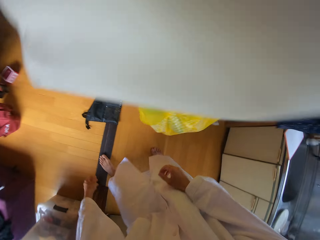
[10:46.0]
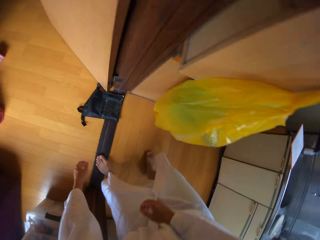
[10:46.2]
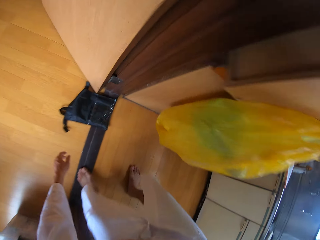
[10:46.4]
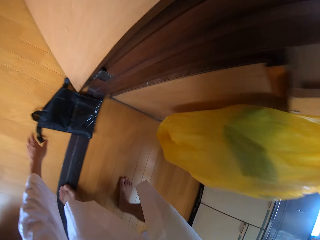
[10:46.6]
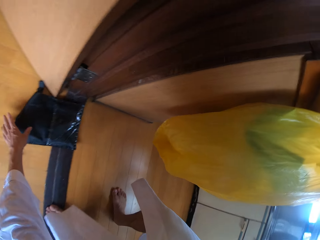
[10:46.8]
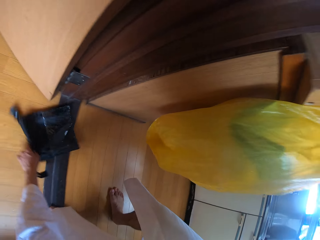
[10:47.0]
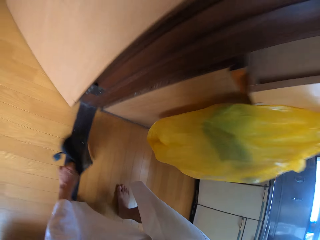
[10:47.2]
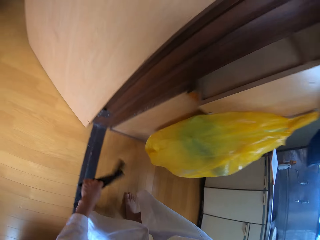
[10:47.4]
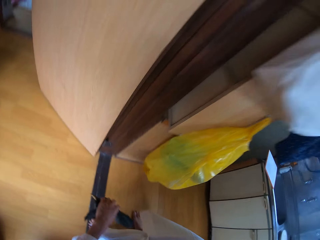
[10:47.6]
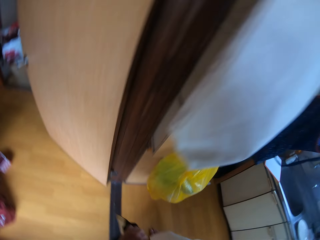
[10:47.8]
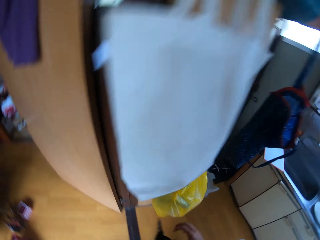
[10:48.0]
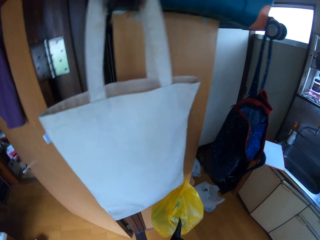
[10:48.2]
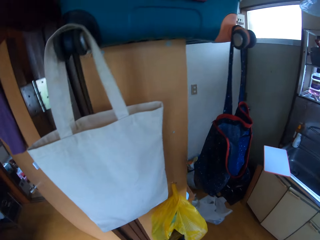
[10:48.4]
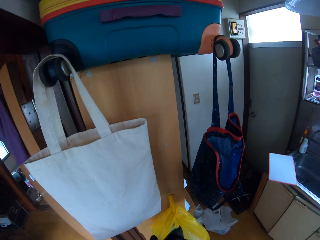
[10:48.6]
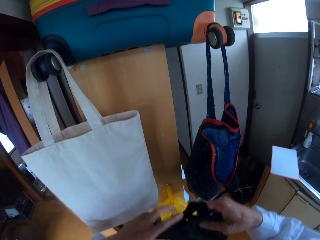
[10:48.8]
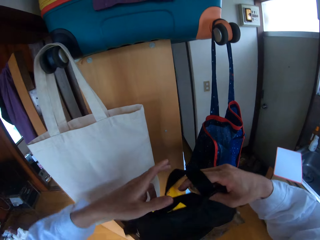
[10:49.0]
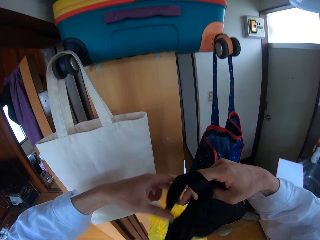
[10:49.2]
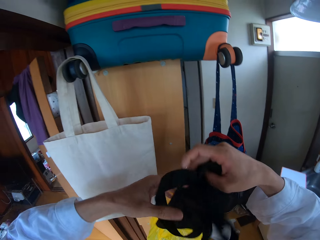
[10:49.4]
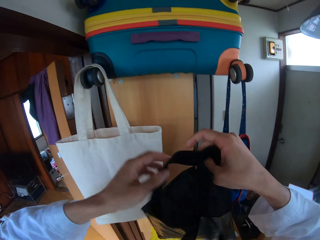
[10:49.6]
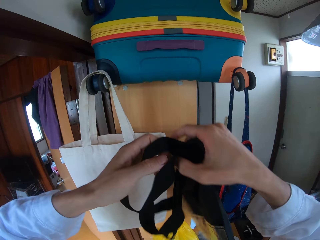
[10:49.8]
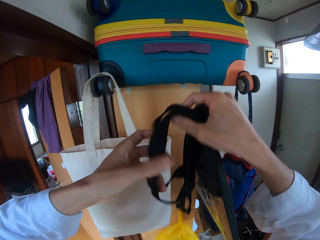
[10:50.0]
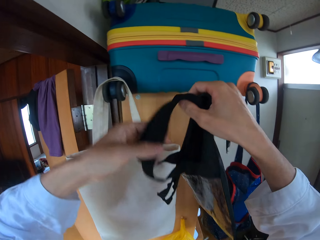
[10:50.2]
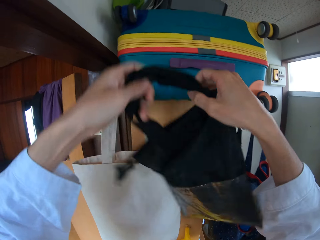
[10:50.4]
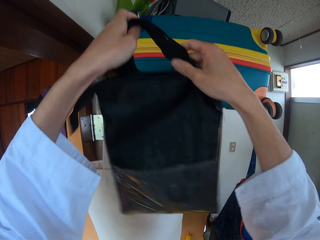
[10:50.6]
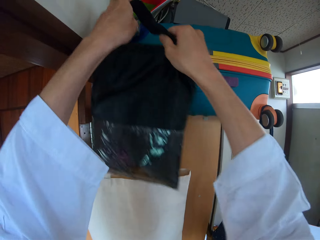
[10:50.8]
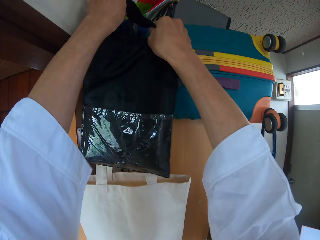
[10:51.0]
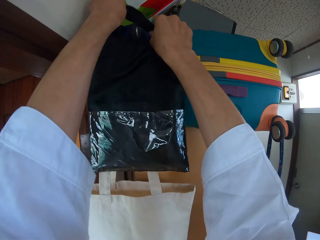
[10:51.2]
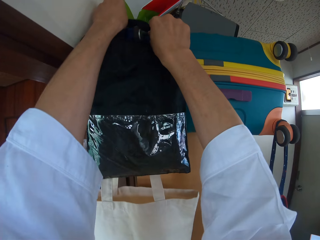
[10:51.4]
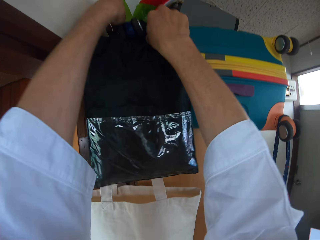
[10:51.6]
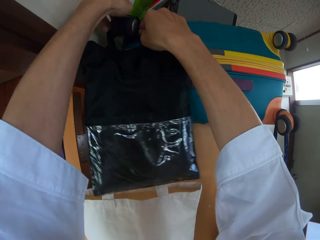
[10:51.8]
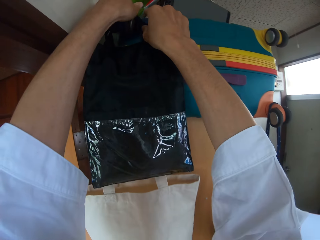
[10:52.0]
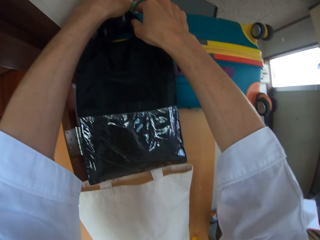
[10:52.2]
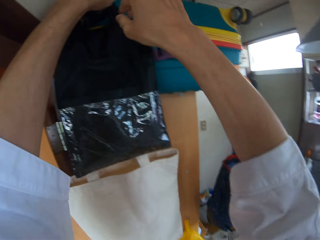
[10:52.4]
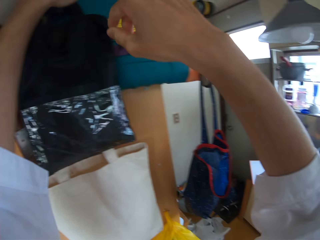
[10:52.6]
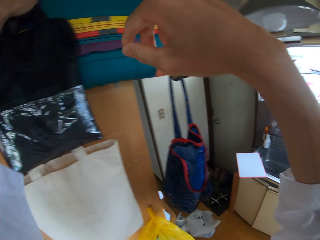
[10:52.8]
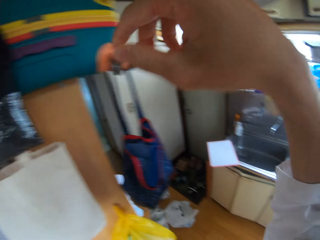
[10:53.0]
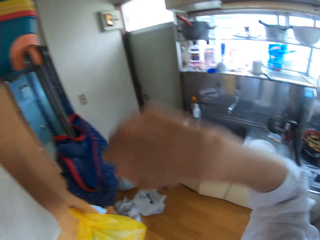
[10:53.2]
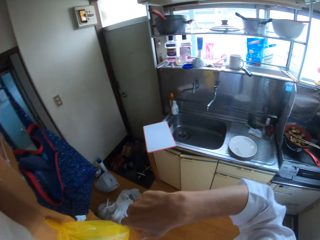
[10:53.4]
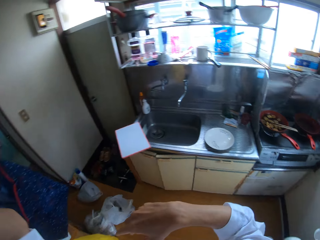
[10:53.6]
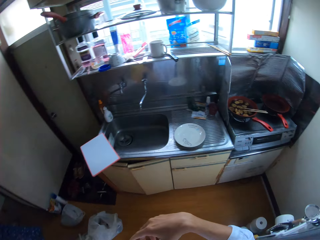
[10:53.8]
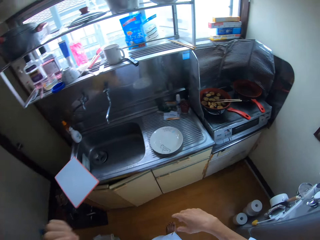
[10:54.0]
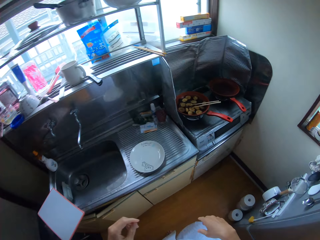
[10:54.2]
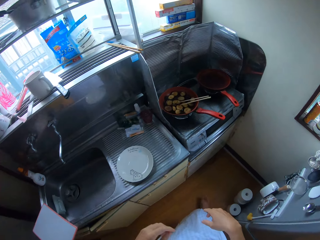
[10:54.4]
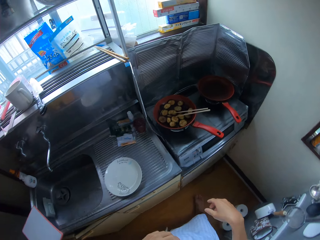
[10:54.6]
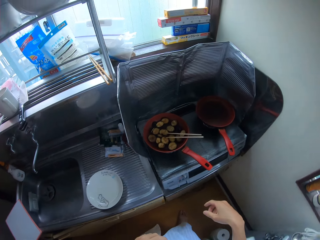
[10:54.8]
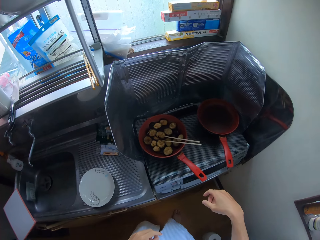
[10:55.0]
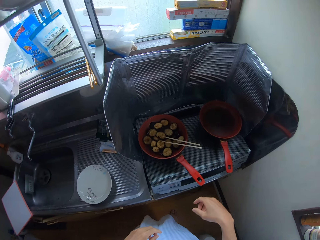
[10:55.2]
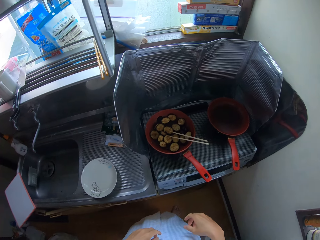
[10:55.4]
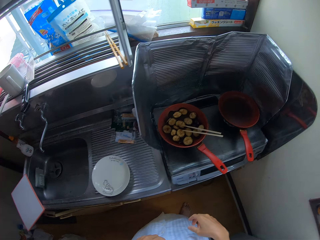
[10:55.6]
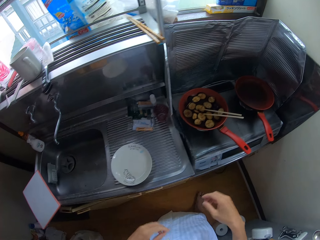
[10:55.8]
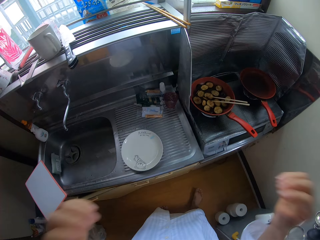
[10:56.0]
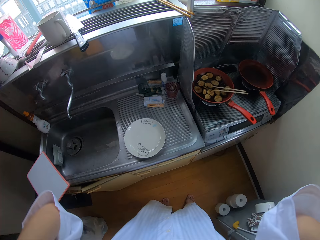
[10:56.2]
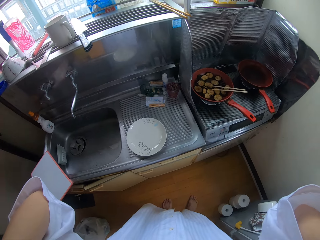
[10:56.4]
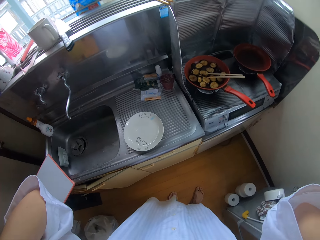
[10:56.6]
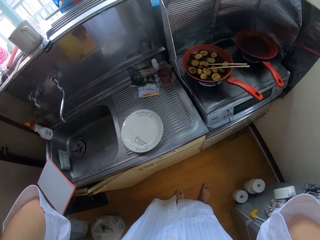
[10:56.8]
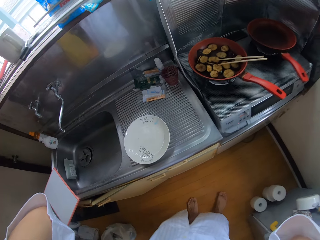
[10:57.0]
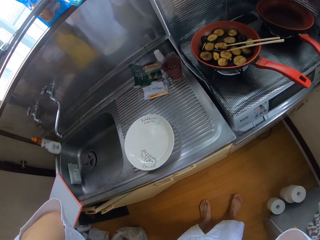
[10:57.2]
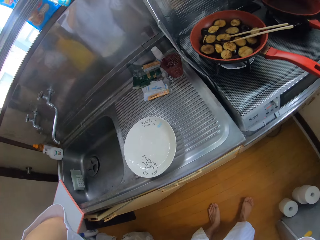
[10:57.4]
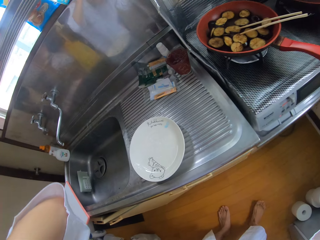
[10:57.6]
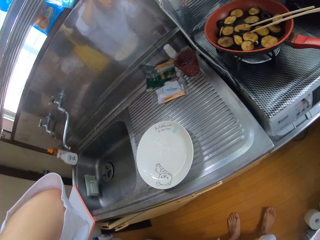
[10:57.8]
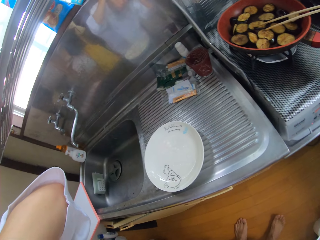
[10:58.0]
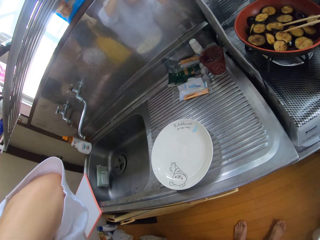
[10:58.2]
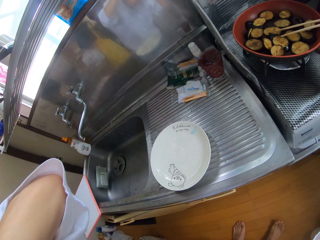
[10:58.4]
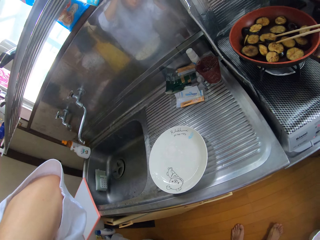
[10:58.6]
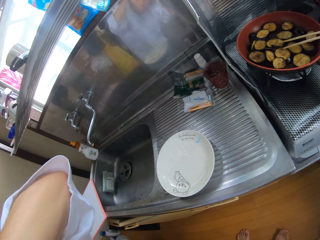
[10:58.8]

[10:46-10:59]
The camera wearer bends. He picks up a shopping bag from the floor with his left hand. He stands. He hangs the bag on the wheel of a cooler. He moves to the cooking area and moves back. He raises his hands. He looks around the sink area.

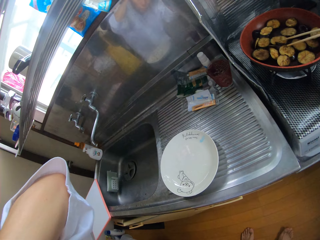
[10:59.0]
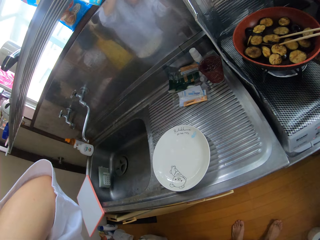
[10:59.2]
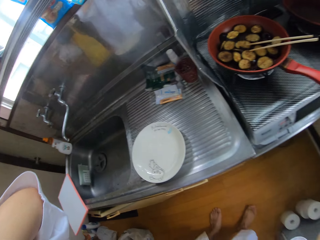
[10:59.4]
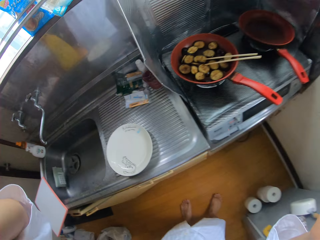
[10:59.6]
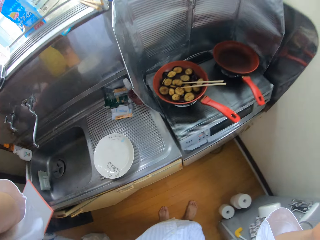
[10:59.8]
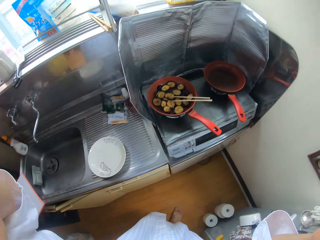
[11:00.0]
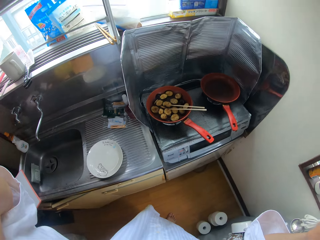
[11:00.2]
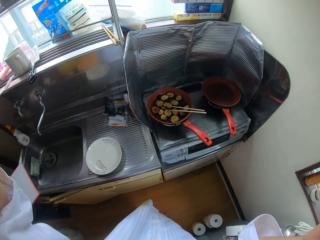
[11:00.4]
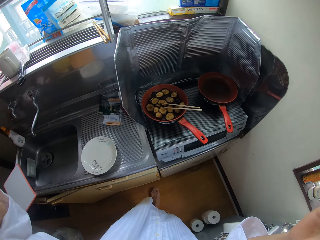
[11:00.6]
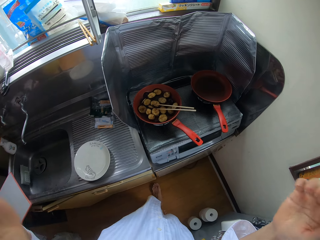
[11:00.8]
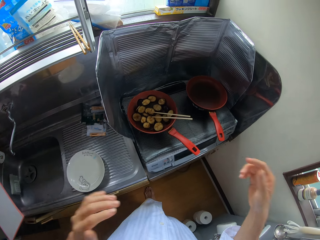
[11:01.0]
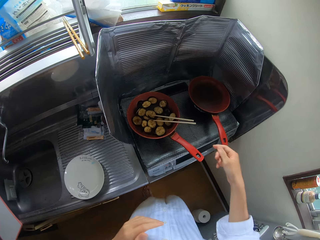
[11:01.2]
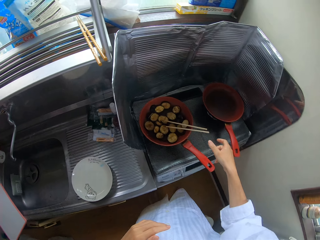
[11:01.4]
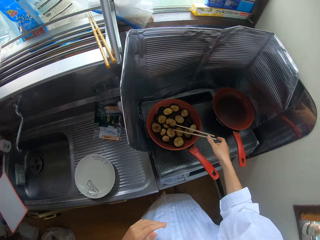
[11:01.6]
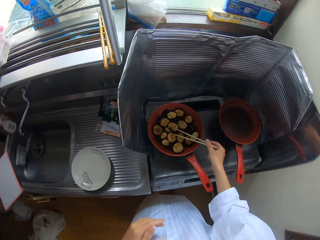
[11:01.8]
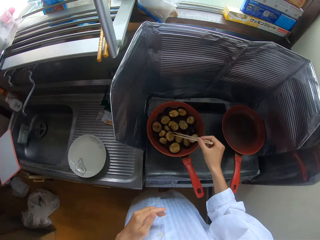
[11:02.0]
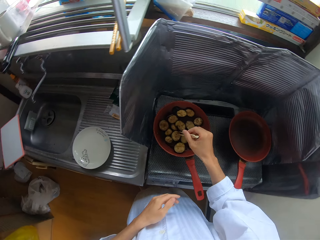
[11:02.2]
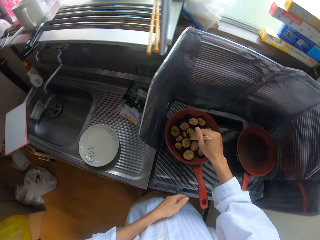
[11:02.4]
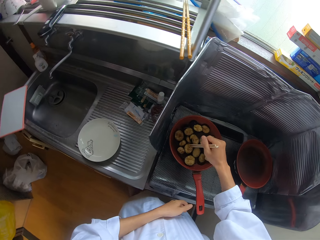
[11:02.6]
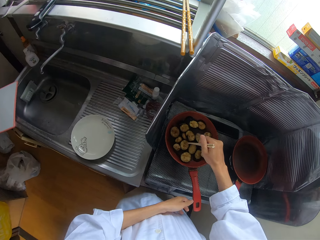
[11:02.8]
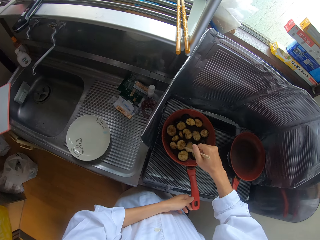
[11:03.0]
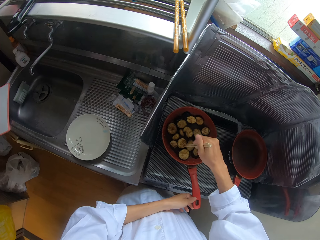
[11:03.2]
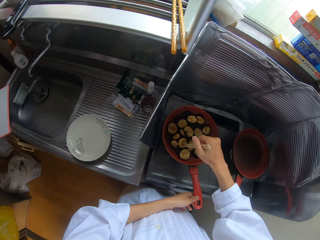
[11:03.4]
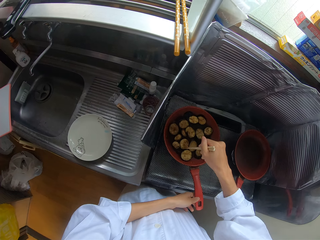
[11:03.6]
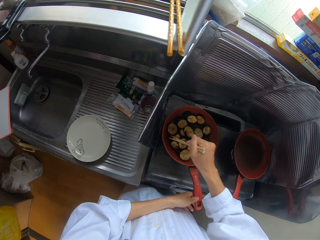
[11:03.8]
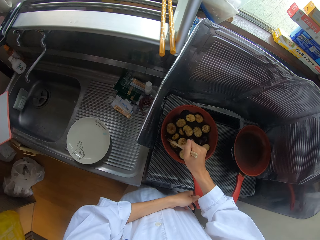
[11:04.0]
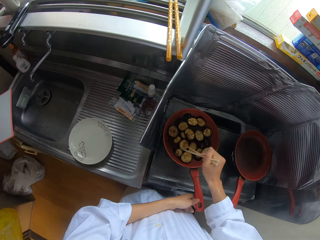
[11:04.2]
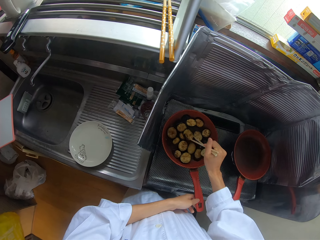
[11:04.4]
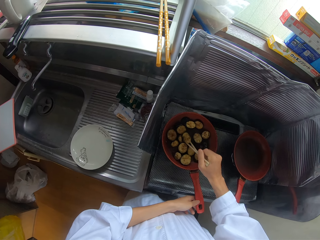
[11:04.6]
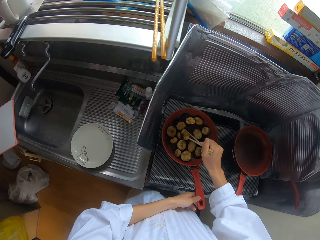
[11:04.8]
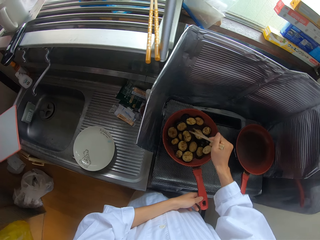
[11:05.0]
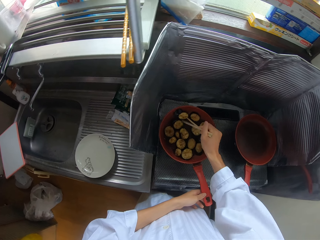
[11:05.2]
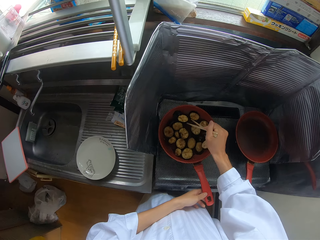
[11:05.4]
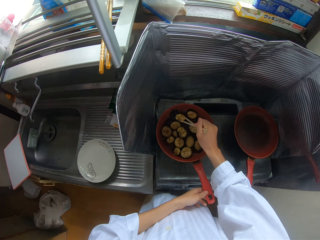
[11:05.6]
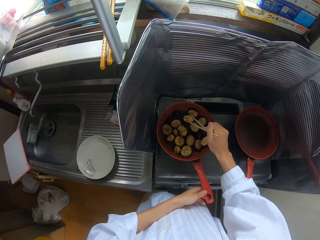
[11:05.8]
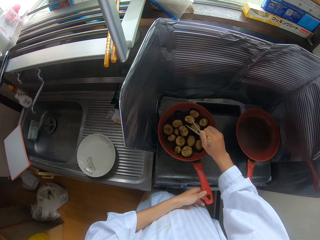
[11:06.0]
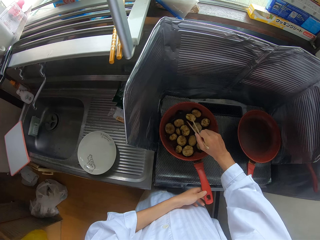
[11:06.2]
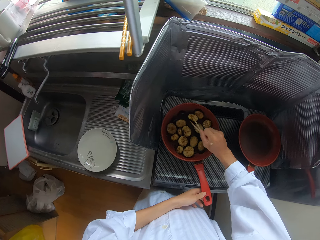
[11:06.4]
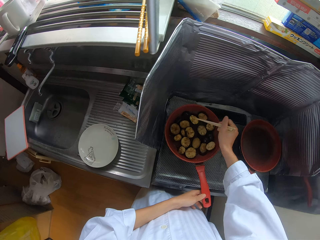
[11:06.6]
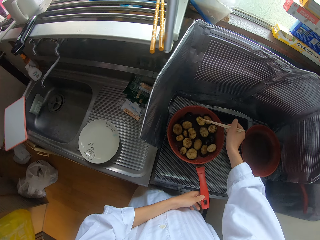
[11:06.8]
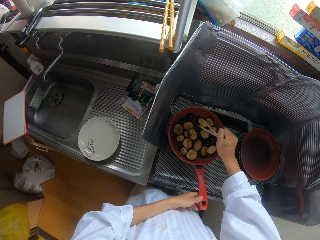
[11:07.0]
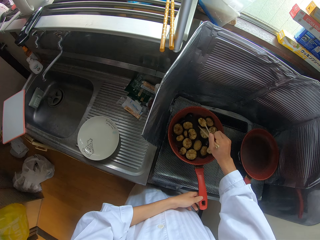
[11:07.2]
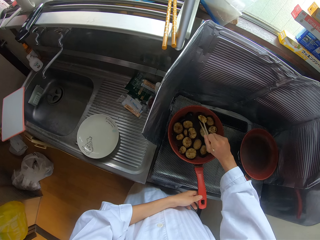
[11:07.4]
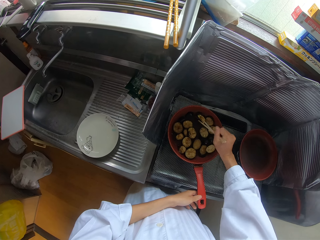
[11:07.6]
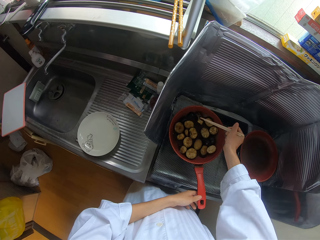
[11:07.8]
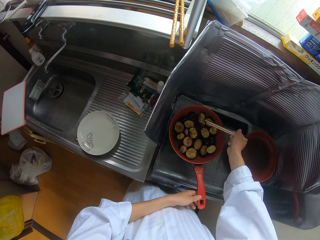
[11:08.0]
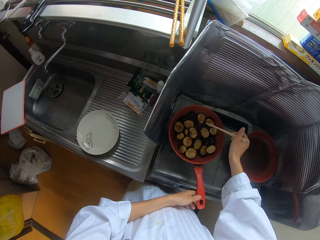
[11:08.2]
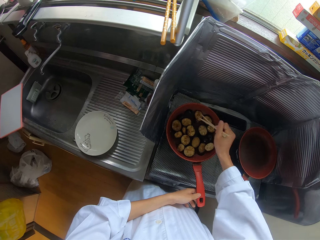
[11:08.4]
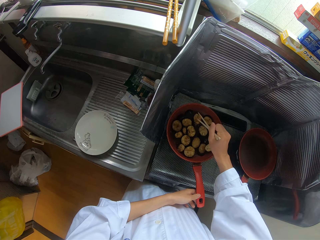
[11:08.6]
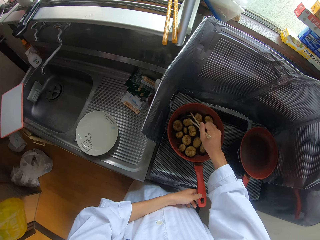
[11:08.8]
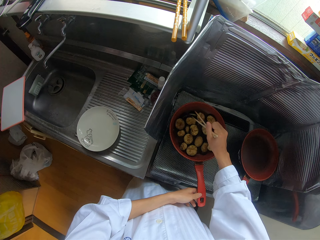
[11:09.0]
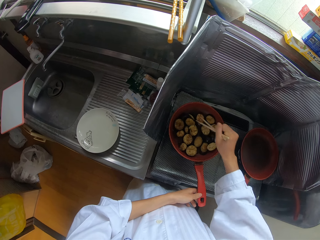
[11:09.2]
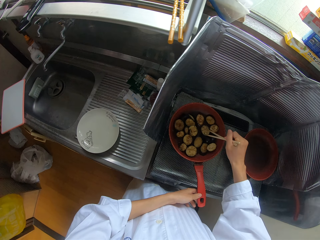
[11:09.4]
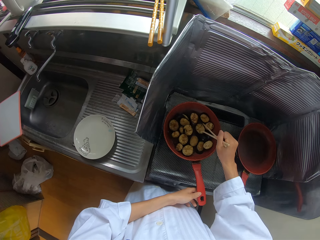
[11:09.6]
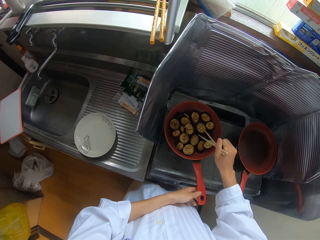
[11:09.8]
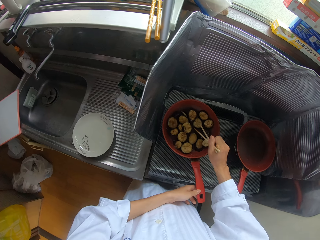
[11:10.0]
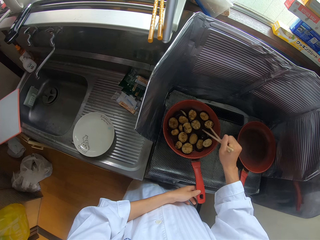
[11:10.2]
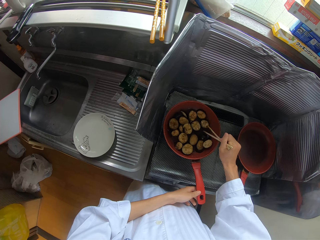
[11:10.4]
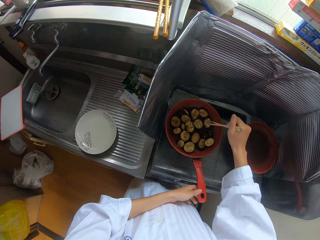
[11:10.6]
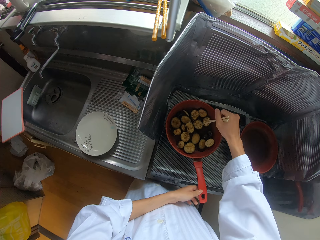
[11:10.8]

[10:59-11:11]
The camera wearer moves to the cooking area. He holds the chopsticks in the frying pan with his right hand. He stirs pieces of pear in the frying pan with the chopsticks in his right hand. He holds the handle of the frying pan with his left hand. He cooks. He turns.
